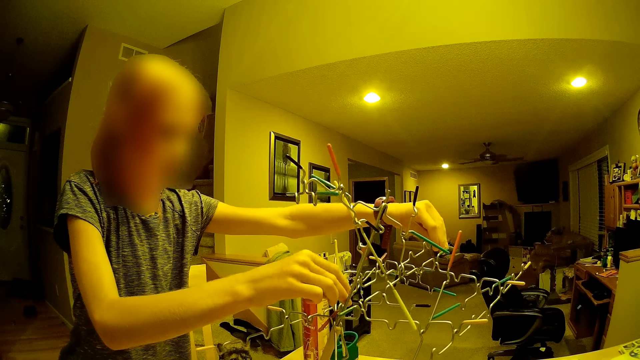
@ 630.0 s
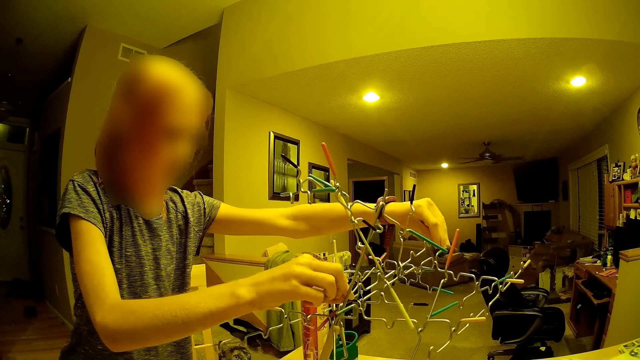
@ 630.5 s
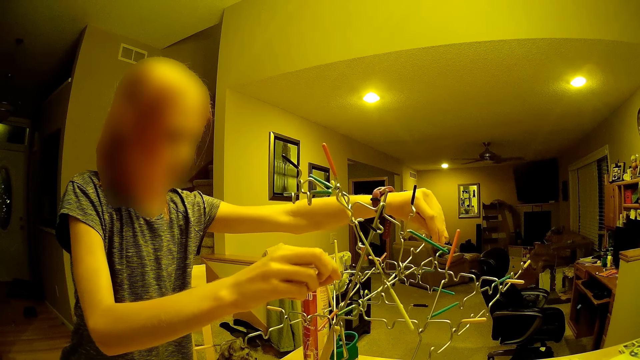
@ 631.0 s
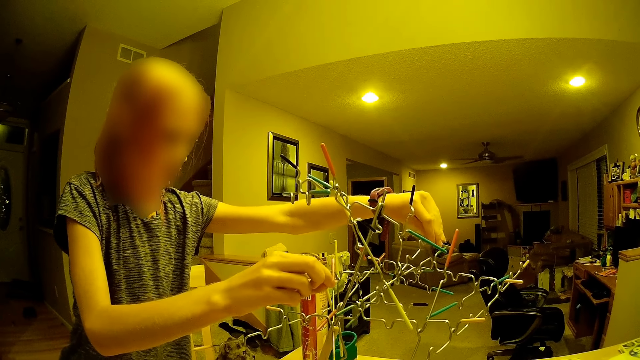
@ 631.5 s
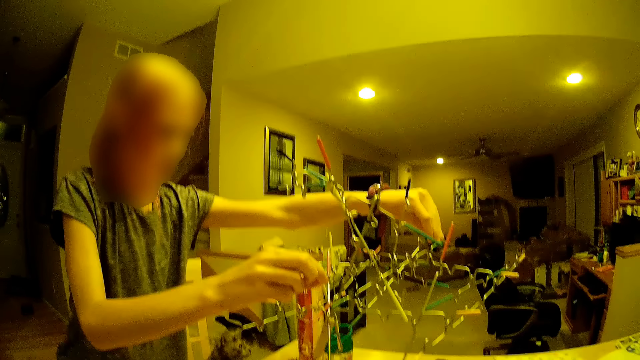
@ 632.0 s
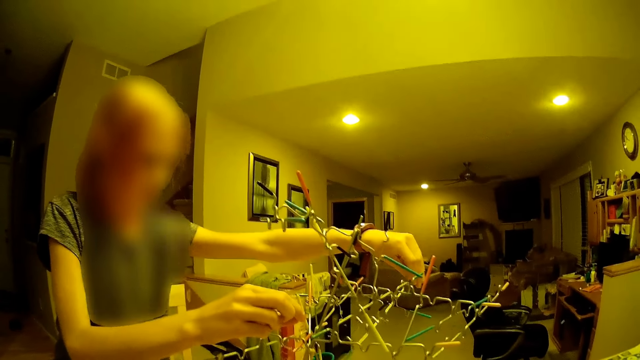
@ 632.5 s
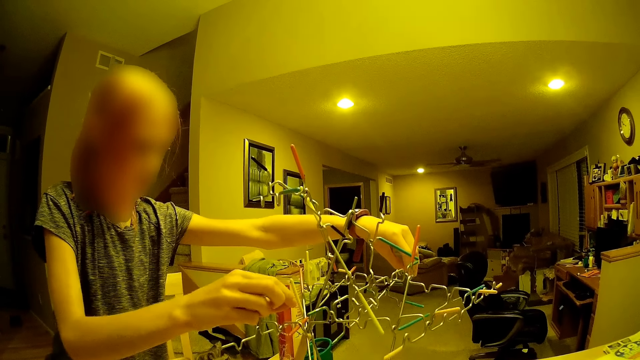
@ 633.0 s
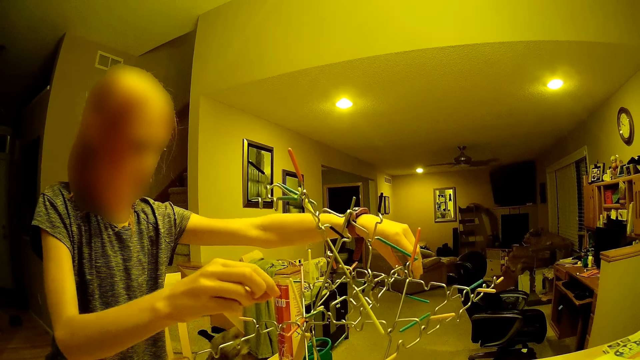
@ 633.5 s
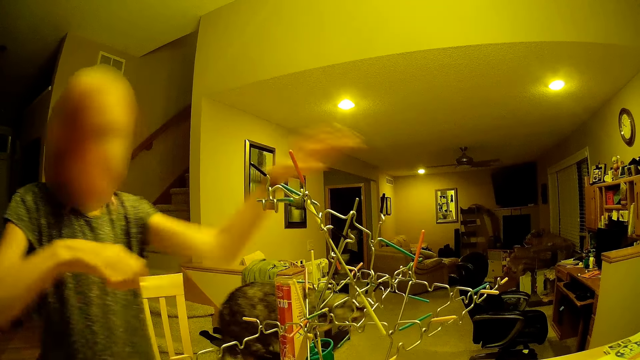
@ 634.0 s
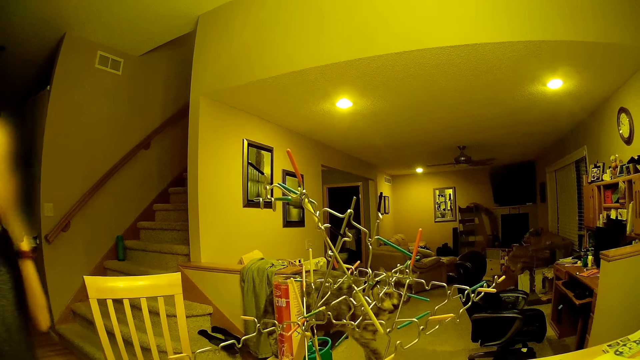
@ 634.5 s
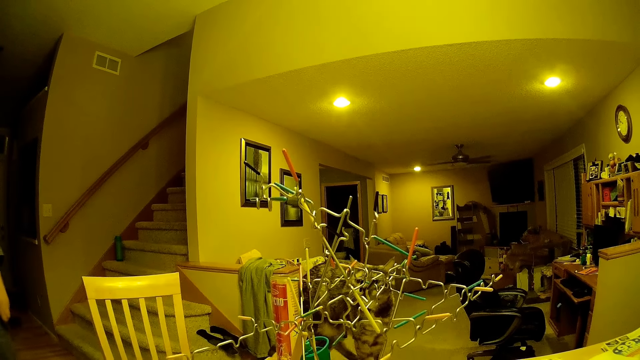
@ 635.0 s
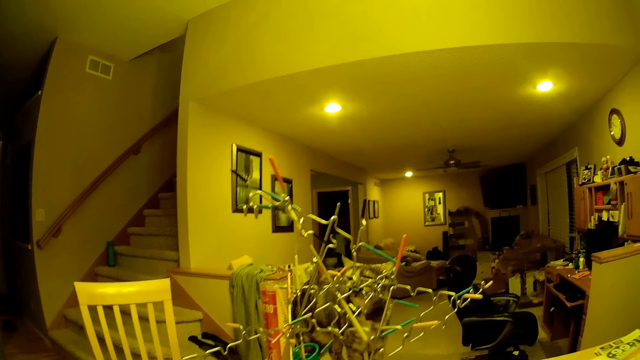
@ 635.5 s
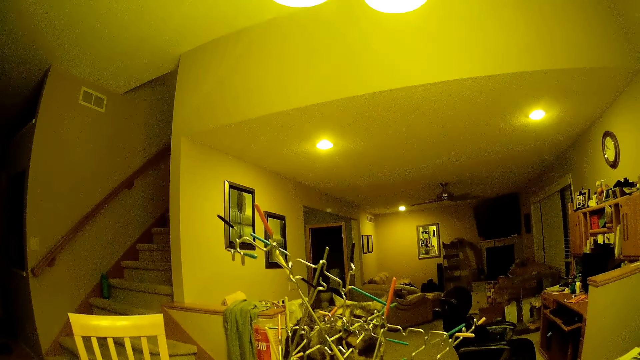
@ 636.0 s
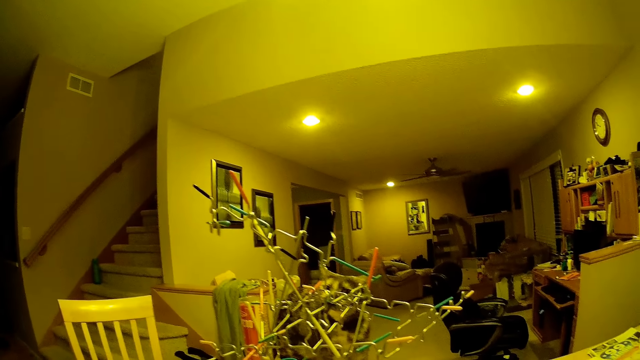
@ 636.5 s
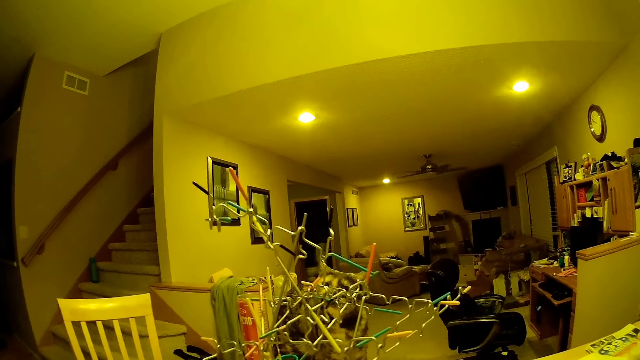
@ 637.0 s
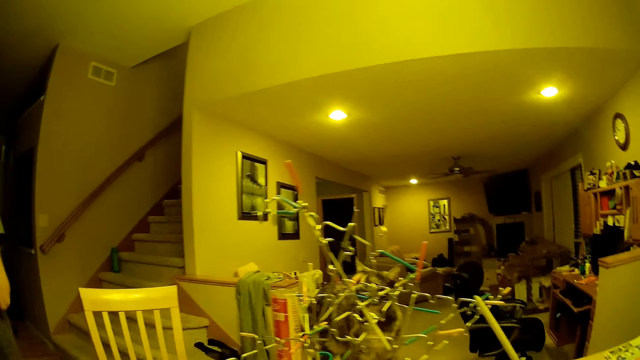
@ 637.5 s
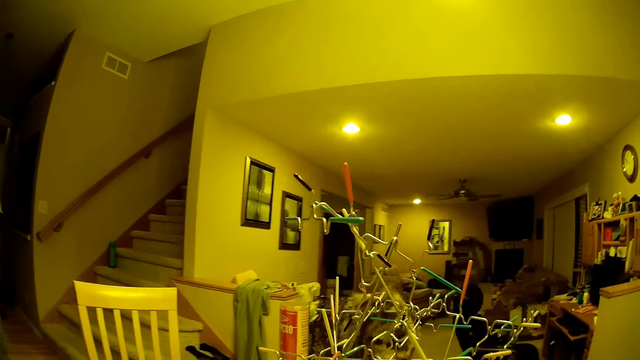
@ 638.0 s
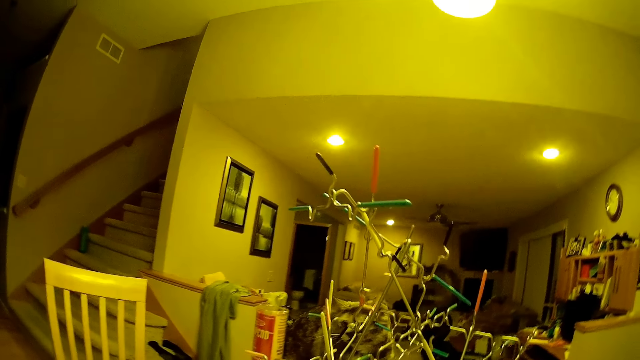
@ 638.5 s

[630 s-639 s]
The camera wearer converses with a lady.

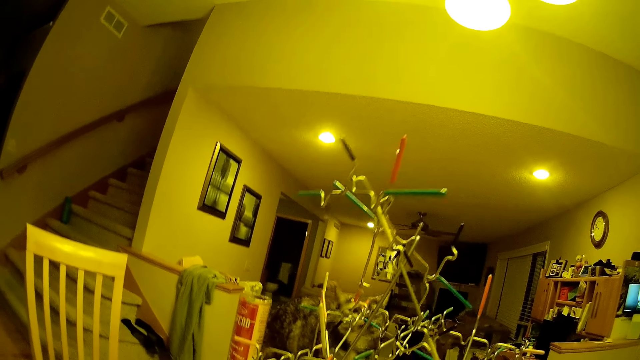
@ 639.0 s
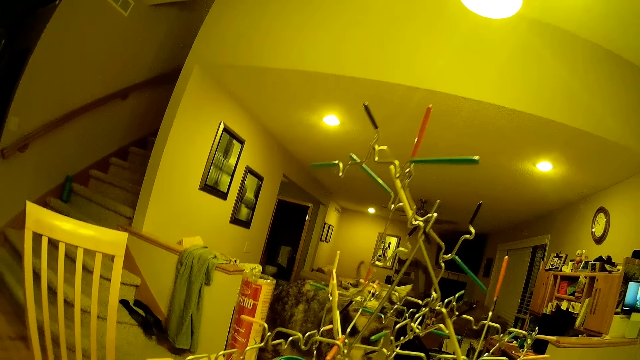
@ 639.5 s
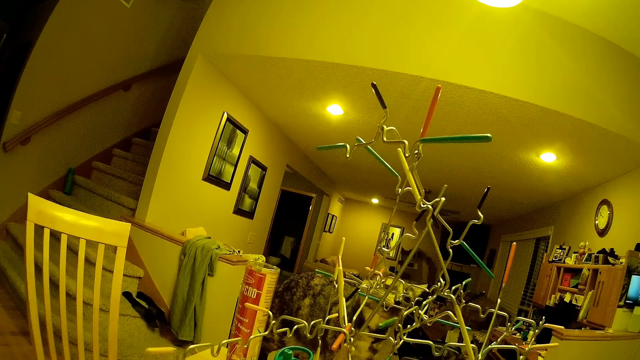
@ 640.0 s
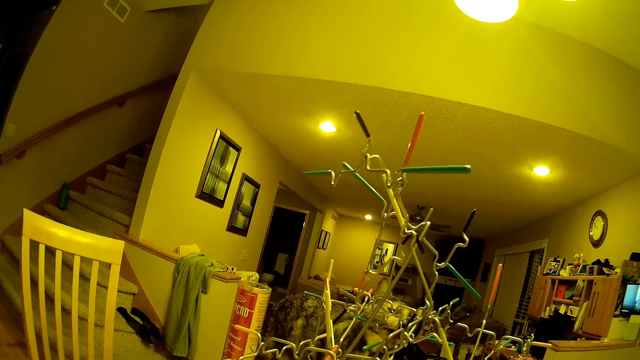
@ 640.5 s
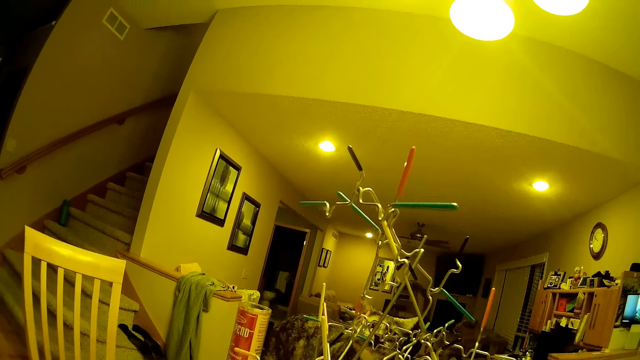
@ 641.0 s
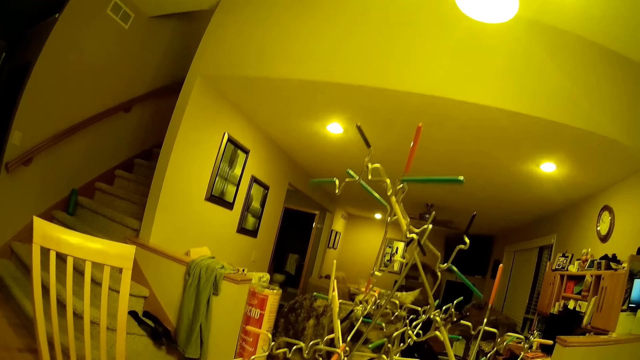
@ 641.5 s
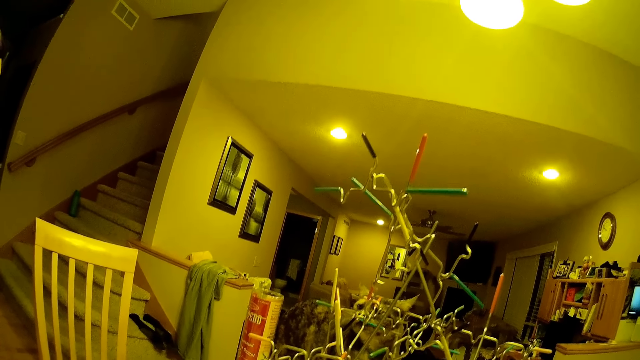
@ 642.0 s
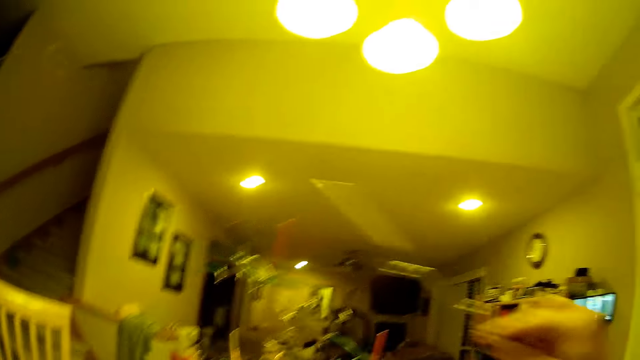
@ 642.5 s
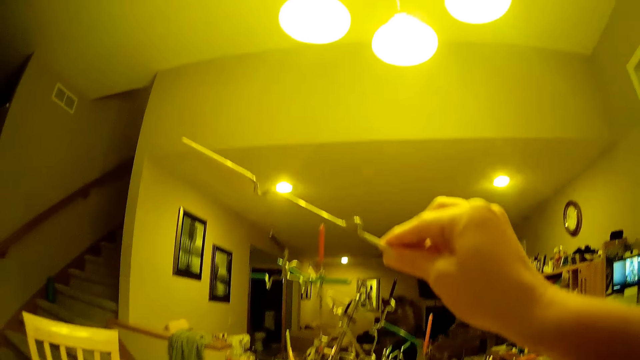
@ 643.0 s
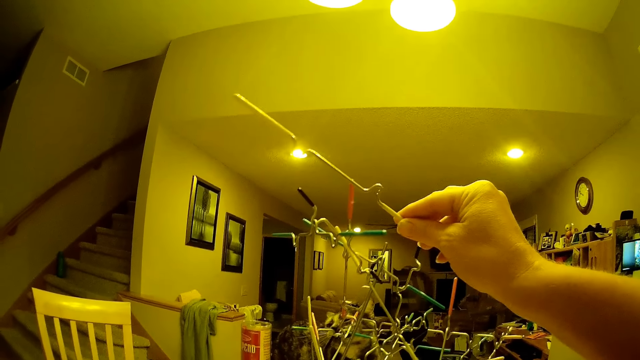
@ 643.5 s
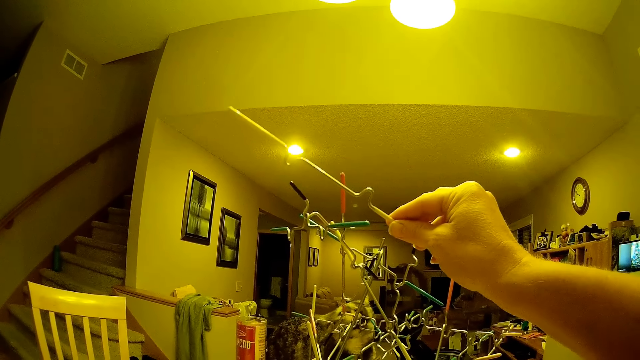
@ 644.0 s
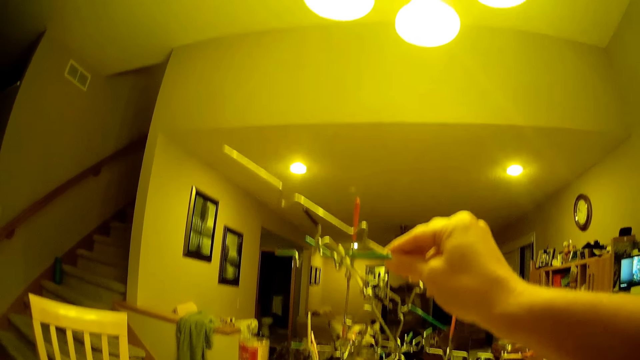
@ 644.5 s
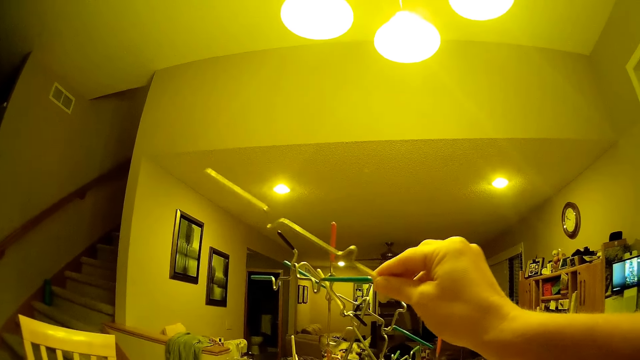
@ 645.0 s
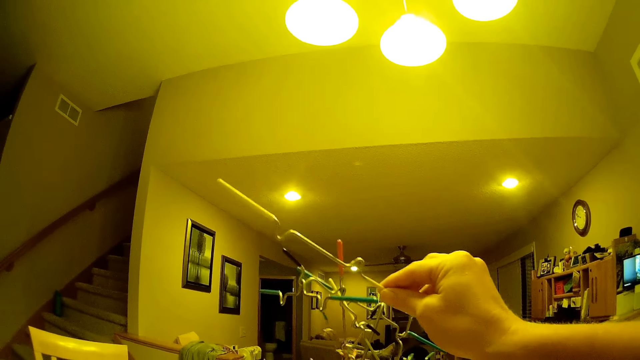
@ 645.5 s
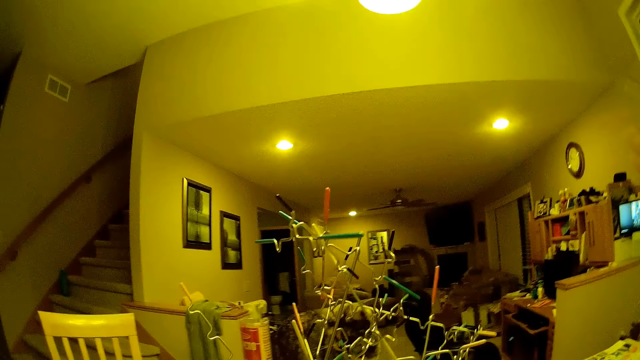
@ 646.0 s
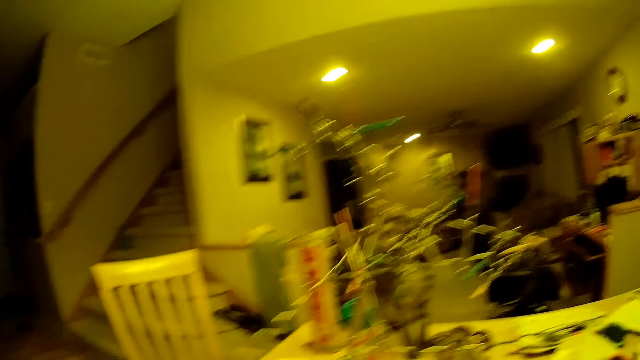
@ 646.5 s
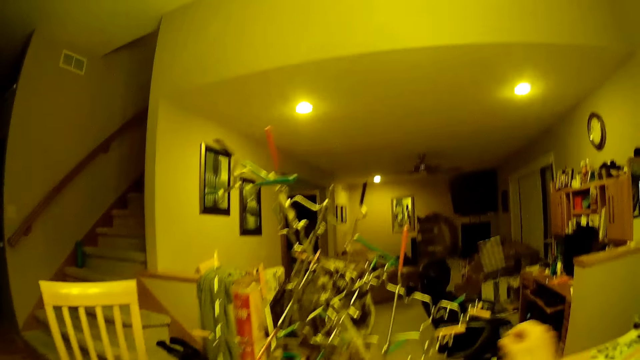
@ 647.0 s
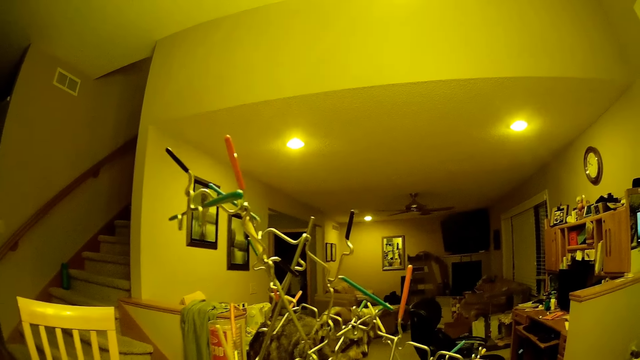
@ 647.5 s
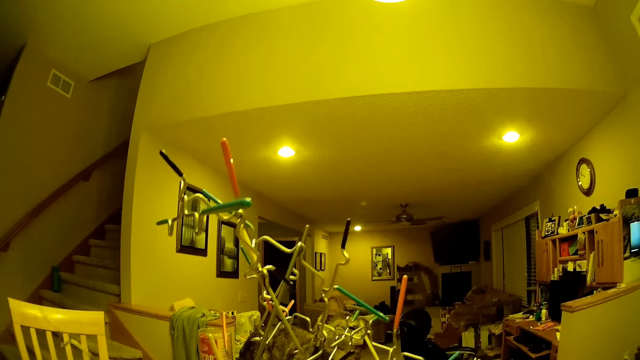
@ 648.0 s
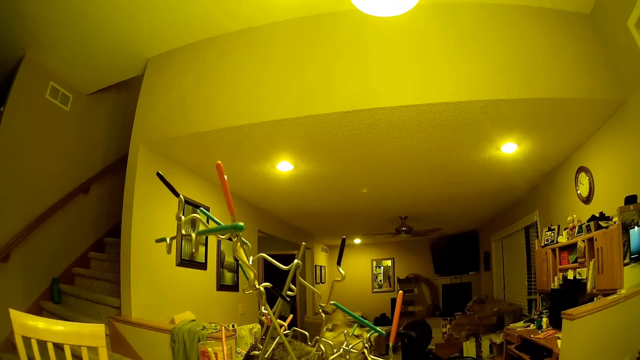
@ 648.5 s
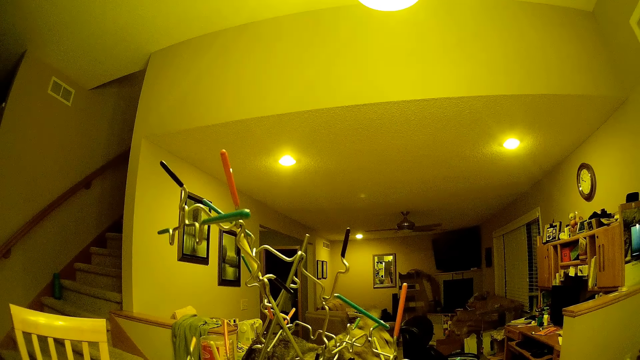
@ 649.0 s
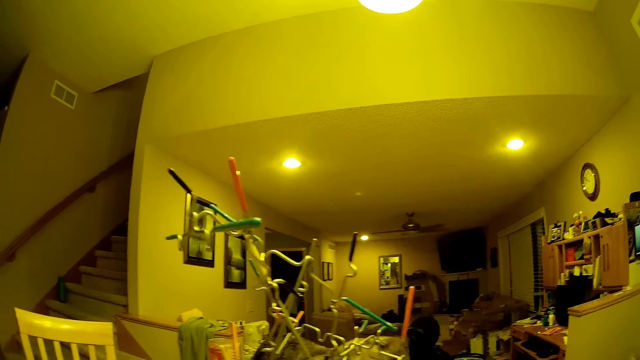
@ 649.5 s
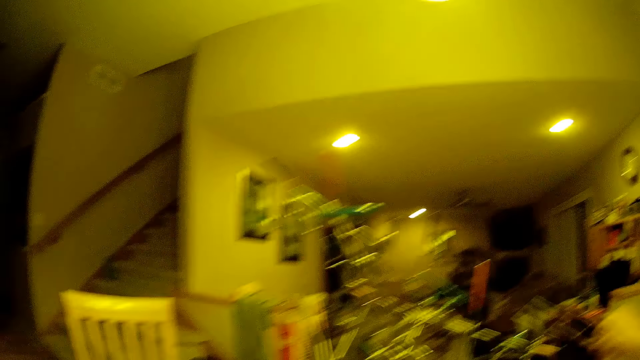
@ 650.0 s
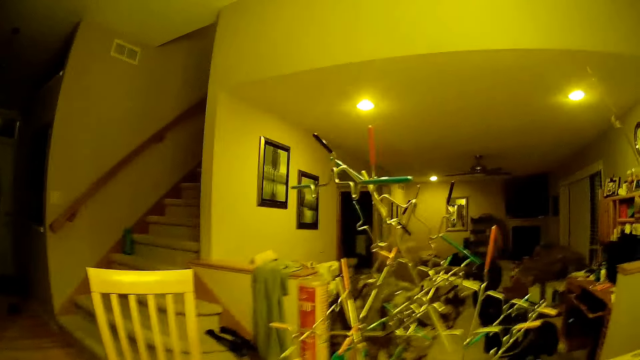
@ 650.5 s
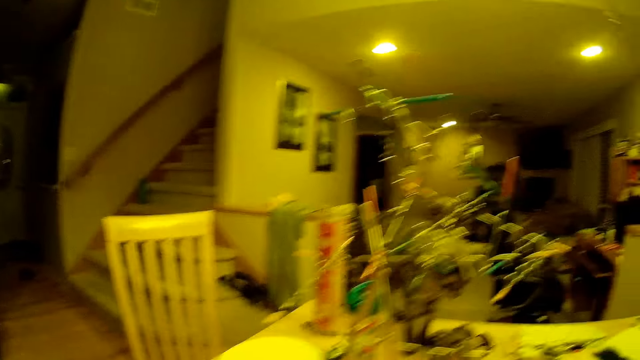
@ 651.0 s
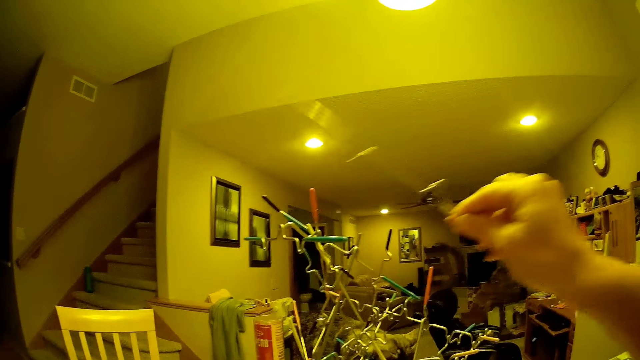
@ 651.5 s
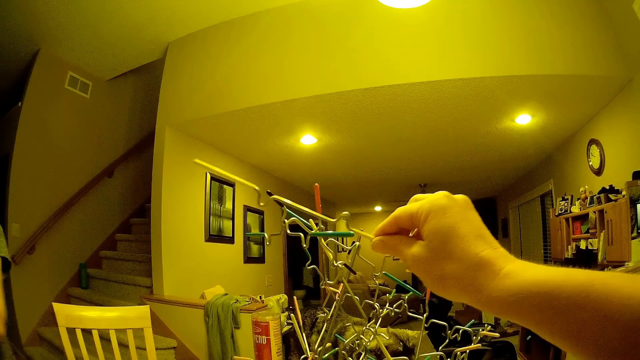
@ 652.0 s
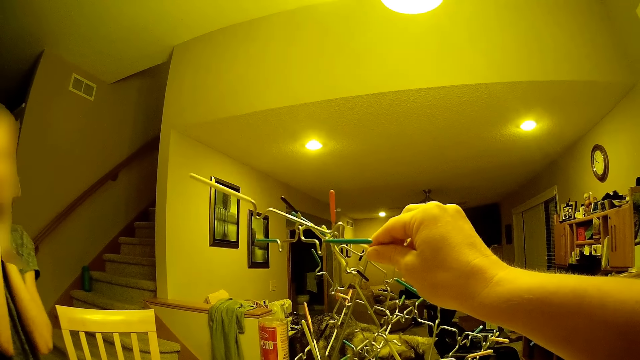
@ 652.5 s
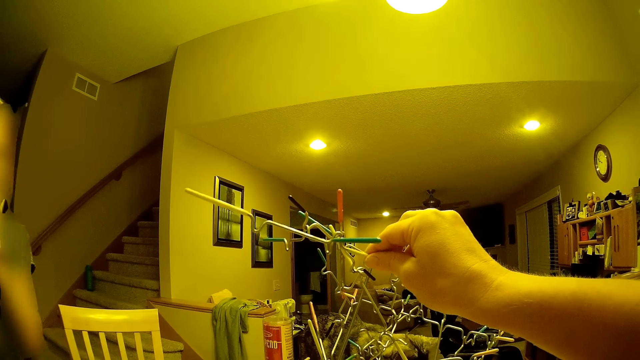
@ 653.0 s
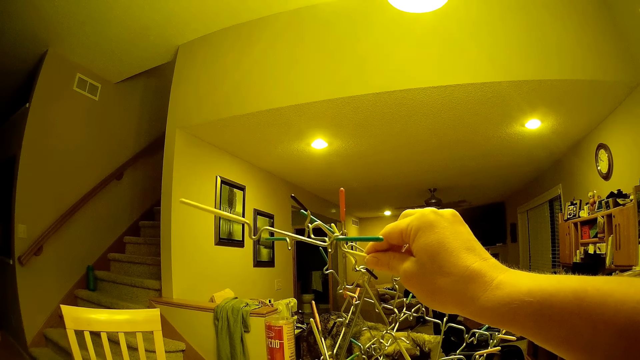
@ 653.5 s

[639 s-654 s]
The camera wearer looks at the structure. The lady fixes something in the room. The camera wearer puts a wire on the structure. They converse with the lady. The lady laughs to the camera wearer. The camera wearer laughs to the lady. The lady converses with the camera wearer. The camera wearer responds to the lady. They put the wire on the structure.
